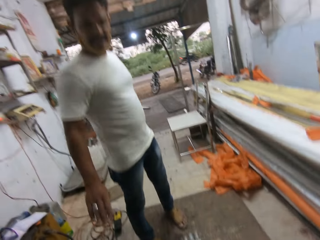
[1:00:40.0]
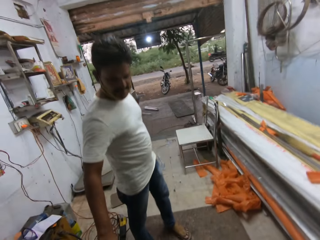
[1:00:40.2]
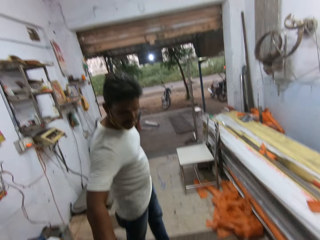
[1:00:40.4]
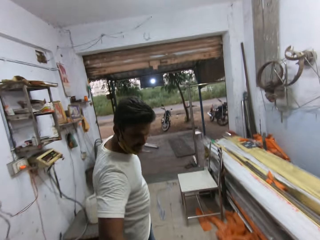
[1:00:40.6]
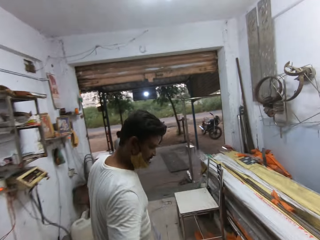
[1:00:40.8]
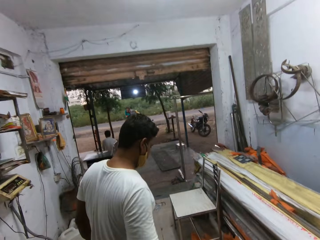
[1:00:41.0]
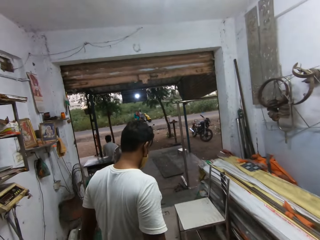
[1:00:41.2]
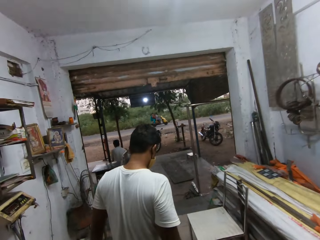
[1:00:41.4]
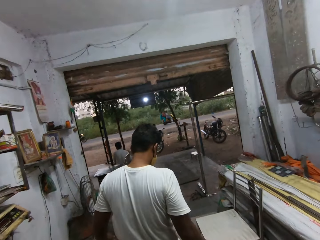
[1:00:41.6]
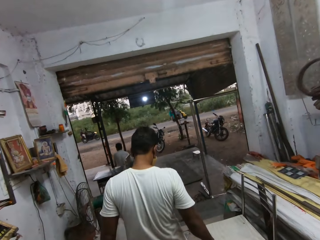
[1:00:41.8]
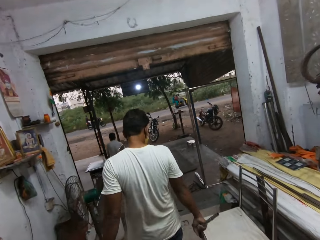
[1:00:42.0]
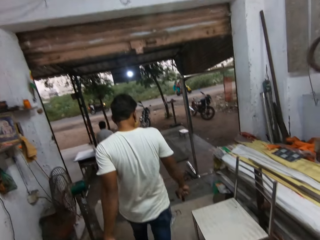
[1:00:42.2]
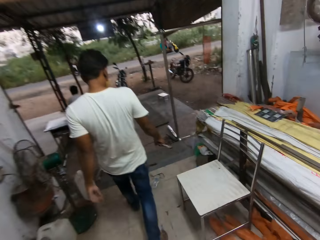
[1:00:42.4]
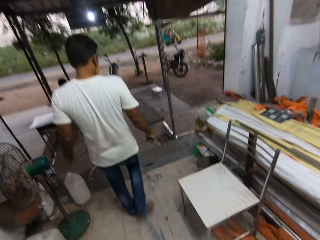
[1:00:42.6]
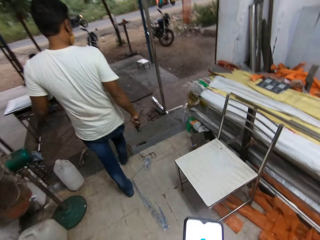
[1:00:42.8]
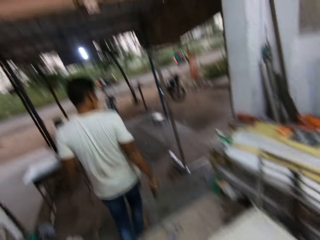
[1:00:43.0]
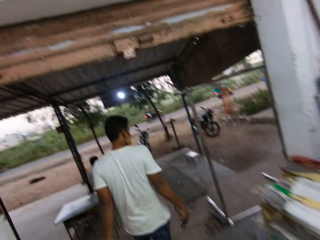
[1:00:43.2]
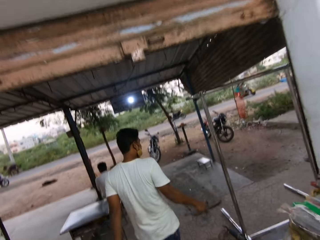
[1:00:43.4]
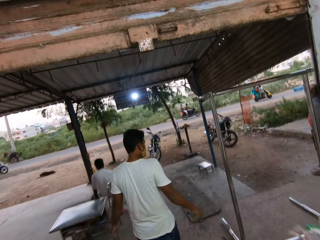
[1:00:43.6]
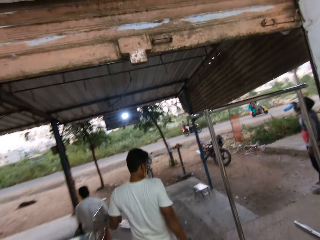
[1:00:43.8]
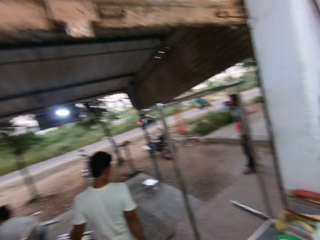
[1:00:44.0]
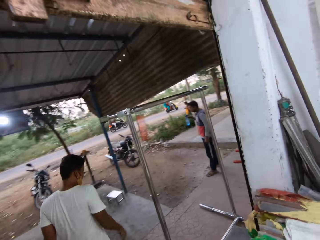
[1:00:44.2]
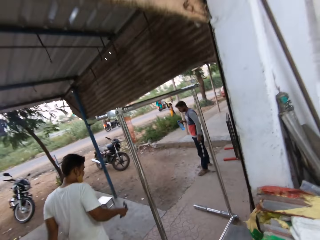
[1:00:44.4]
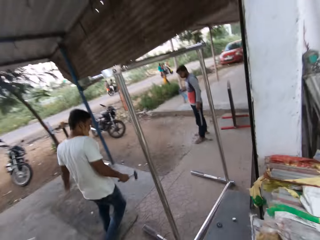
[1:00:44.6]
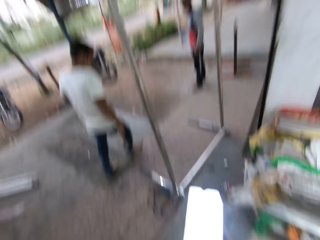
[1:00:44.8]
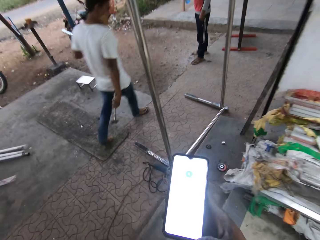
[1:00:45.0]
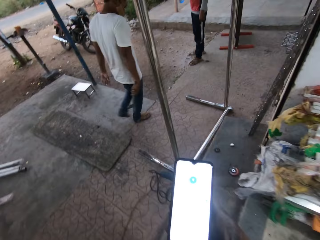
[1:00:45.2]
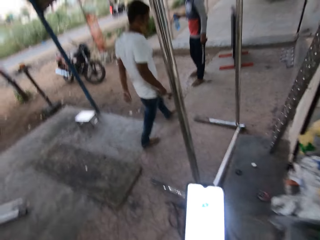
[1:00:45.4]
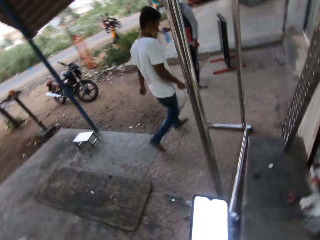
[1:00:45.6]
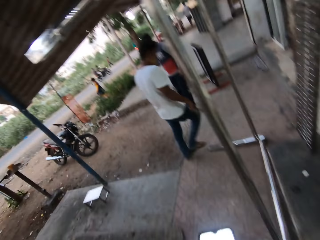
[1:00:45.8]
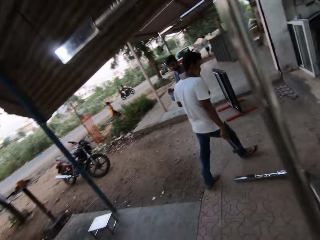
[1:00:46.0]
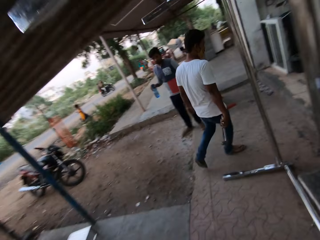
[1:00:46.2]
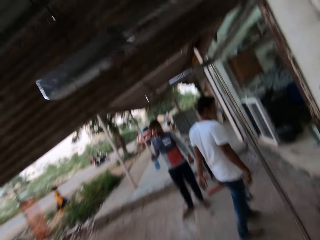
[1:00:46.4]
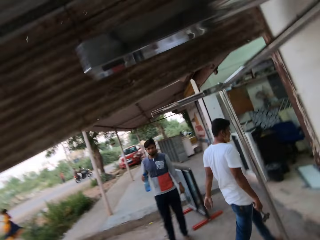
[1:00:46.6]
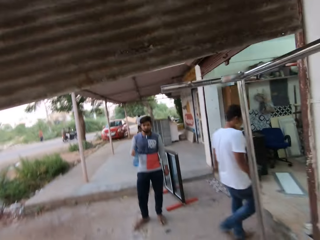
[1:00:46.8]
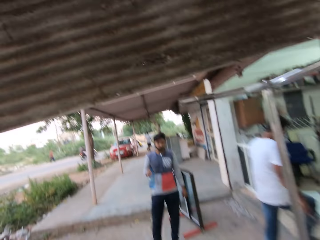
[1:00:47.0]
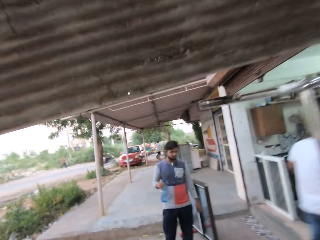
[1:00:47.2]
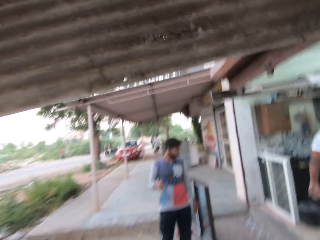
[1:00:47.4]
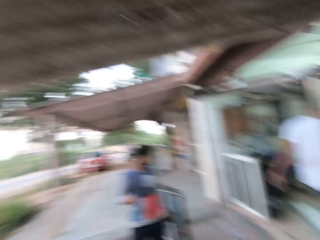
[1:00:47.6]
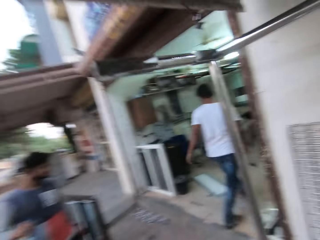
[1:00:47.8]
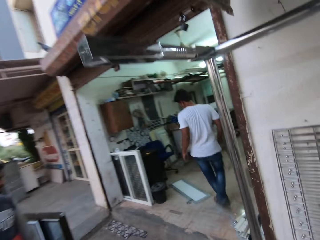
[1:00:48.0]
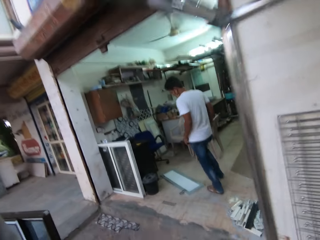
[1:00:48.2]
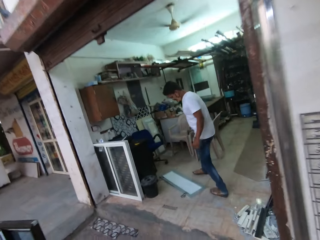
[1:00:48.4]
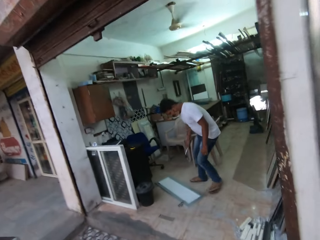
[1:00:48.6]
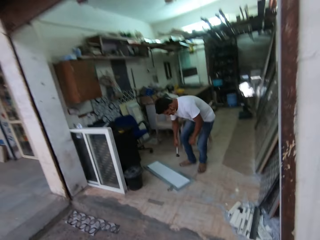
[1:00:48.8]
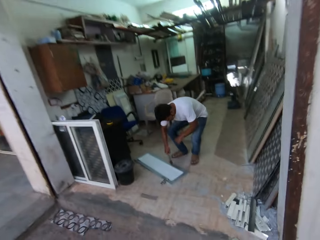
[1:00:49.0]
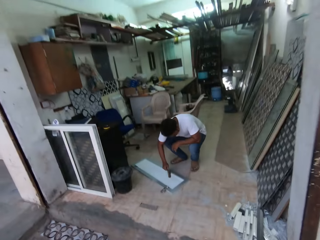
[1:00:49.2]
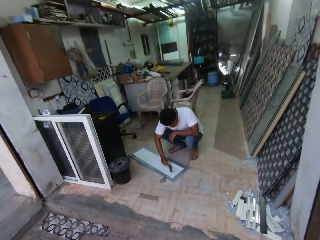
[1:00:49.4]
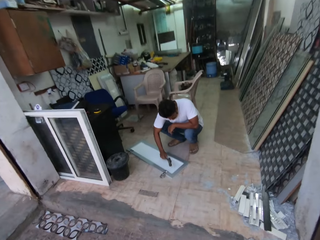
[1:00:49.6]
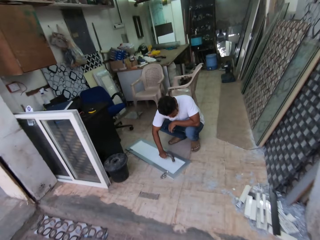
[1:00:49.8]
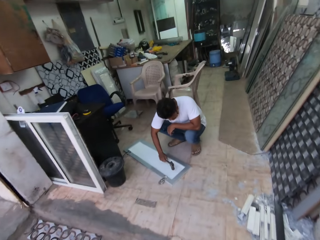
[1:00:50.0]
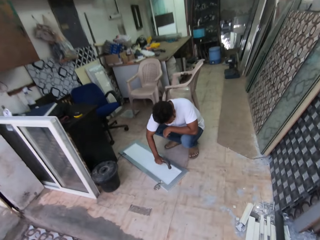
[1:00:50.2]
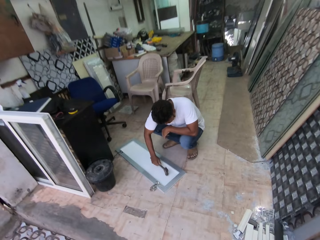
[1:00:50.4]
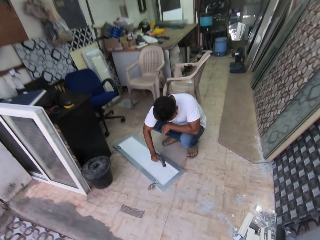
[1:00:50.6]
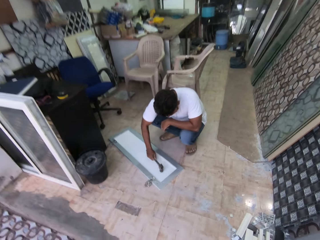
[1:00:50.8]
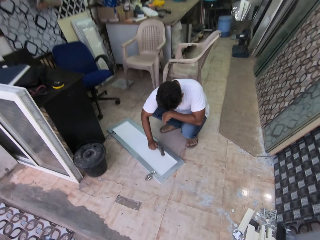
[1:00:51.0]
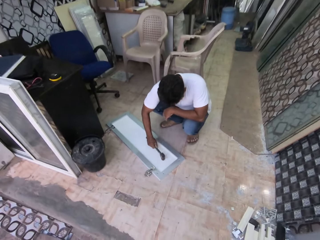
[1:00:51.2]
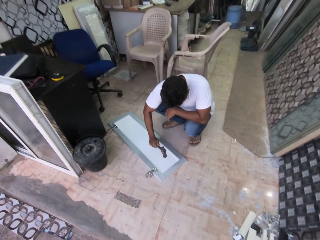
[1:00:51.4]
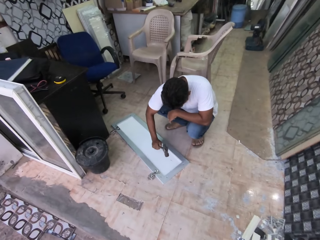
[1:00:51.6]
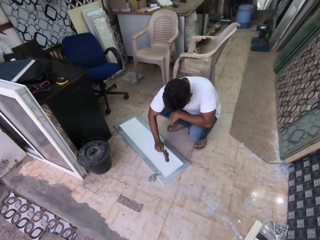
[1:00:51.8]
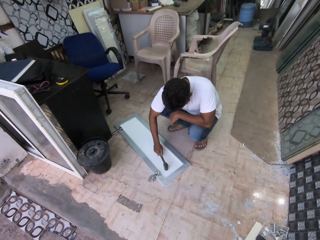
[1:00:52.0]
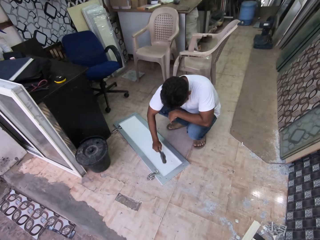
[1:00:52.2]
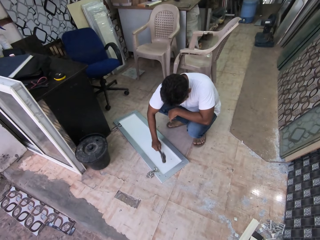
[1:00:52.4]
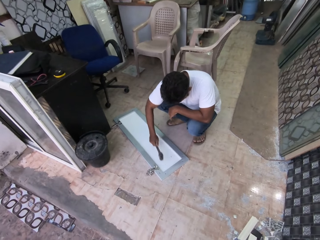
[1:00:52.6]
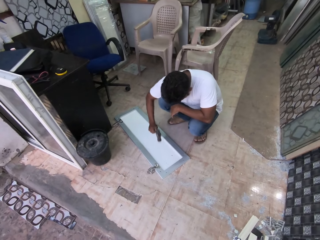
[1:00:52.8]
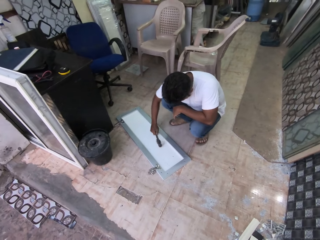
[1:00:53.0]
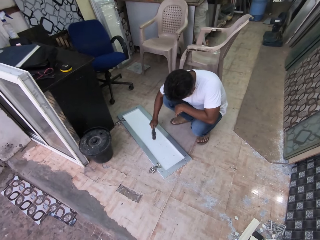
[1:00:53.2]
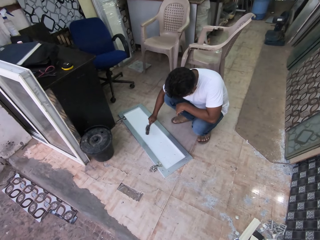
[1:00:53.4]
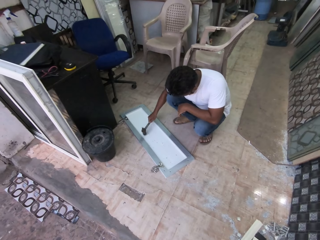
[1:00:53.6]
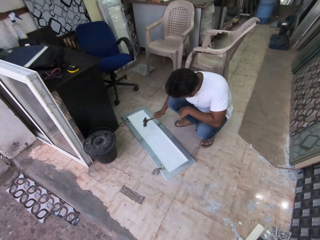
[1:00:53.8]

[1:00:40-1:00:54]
The man holds a hammer in his right hand. The camera wearer holds the phone in his right hand. He walks out of the workshop. He operates the phone with his right hand. Another man holds a bottled water in his right hand. The first man enters the workshop. He hits a steel frame with the hammer in his right hand.

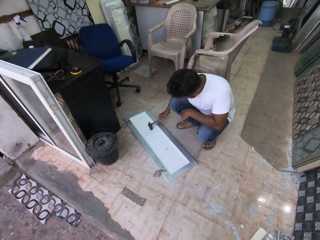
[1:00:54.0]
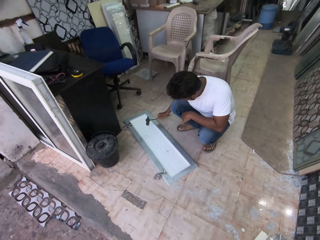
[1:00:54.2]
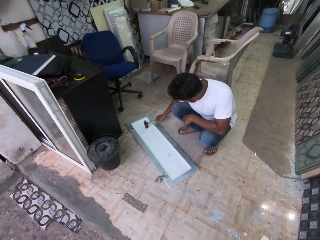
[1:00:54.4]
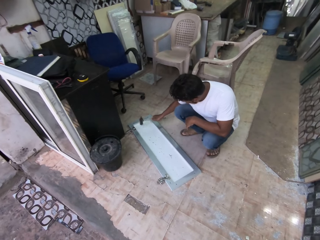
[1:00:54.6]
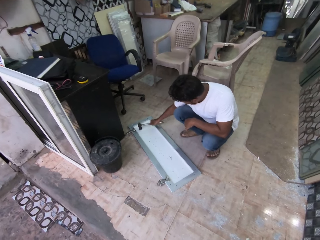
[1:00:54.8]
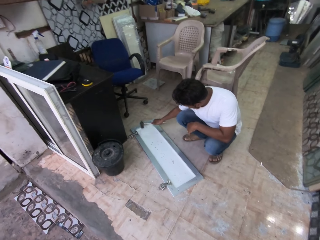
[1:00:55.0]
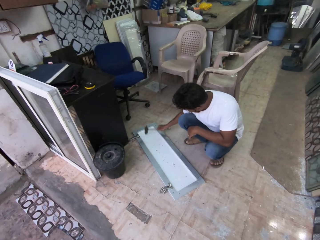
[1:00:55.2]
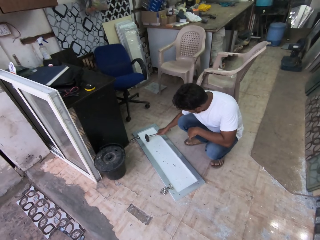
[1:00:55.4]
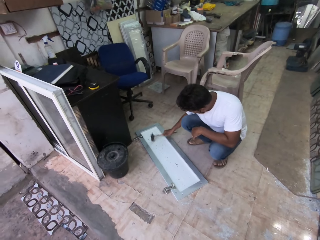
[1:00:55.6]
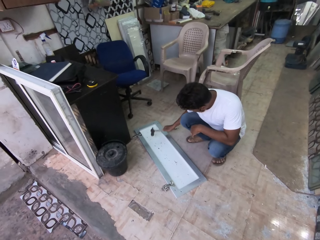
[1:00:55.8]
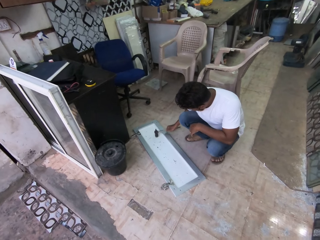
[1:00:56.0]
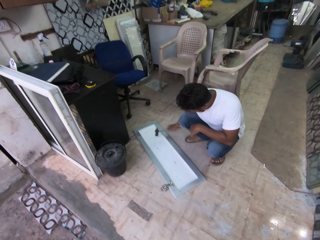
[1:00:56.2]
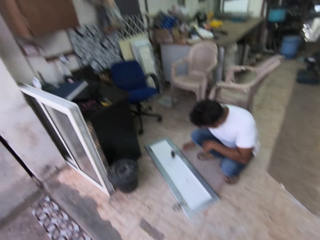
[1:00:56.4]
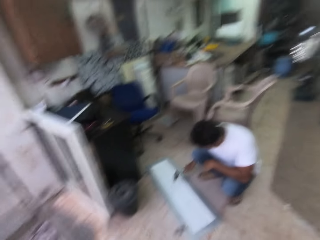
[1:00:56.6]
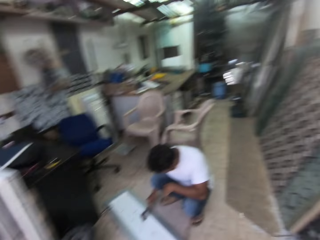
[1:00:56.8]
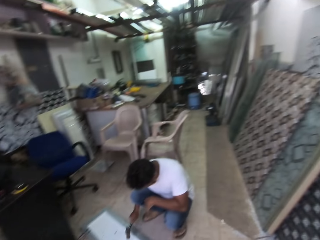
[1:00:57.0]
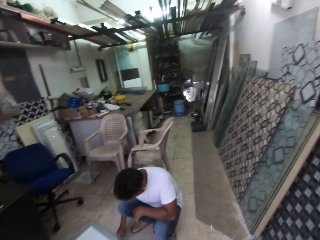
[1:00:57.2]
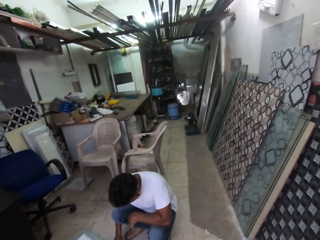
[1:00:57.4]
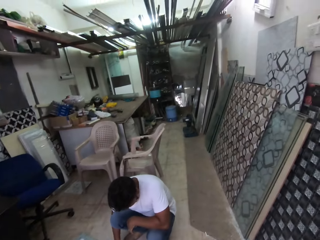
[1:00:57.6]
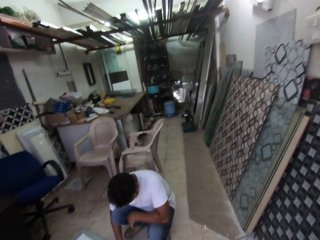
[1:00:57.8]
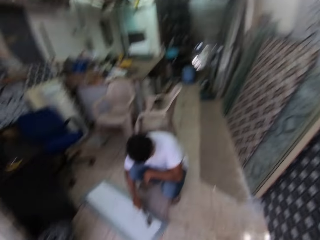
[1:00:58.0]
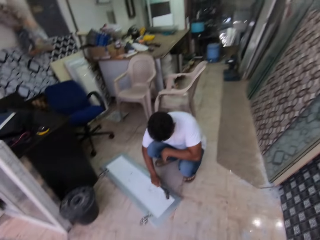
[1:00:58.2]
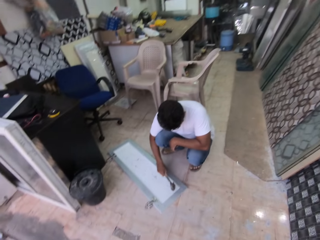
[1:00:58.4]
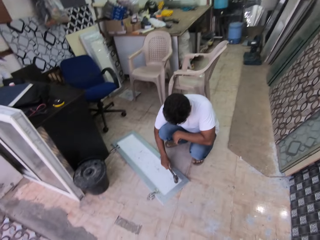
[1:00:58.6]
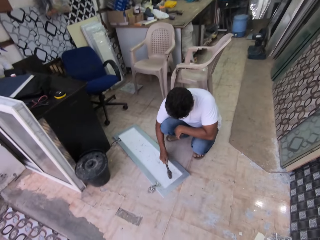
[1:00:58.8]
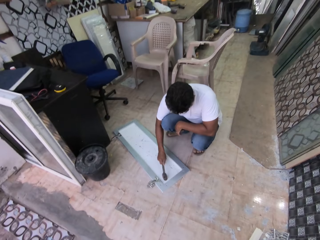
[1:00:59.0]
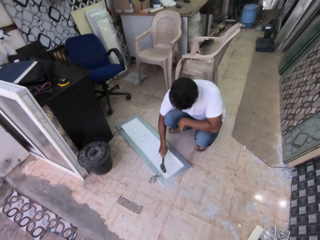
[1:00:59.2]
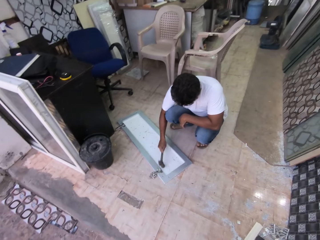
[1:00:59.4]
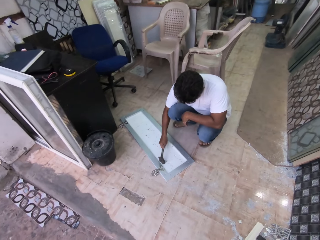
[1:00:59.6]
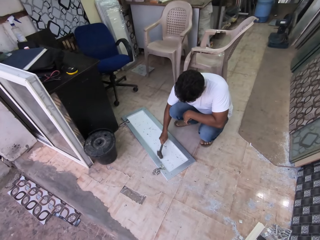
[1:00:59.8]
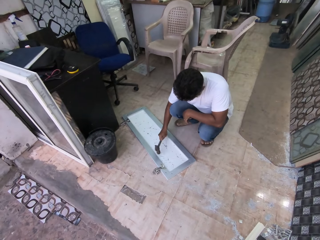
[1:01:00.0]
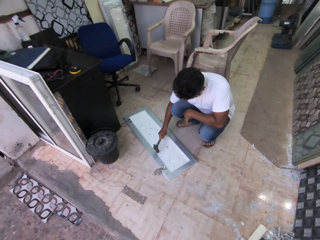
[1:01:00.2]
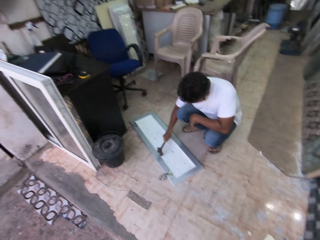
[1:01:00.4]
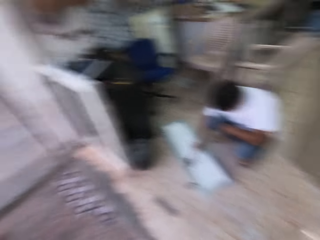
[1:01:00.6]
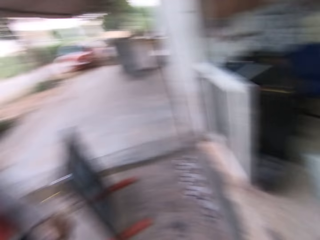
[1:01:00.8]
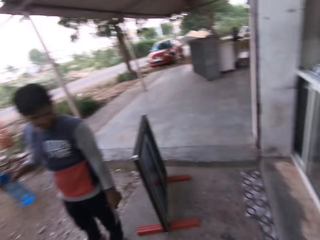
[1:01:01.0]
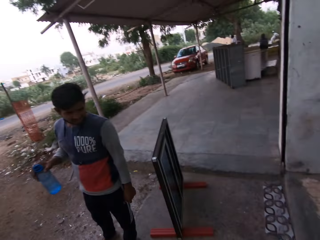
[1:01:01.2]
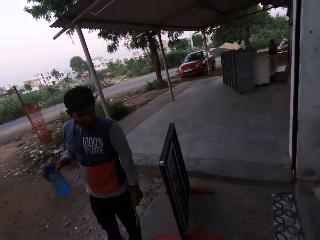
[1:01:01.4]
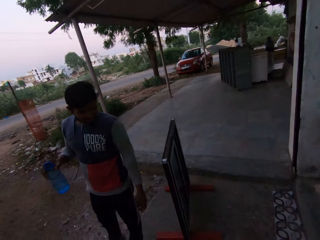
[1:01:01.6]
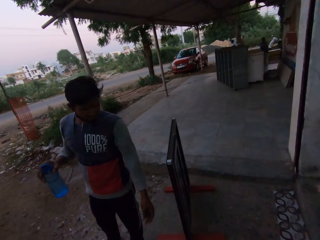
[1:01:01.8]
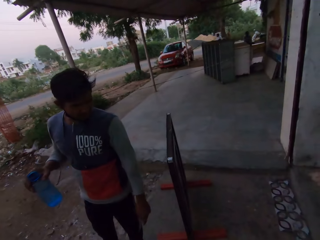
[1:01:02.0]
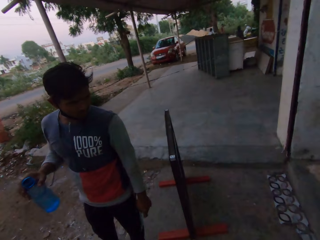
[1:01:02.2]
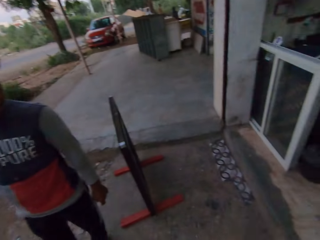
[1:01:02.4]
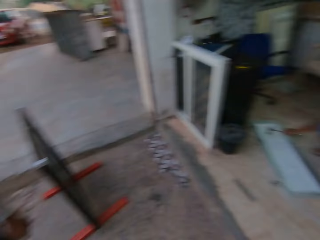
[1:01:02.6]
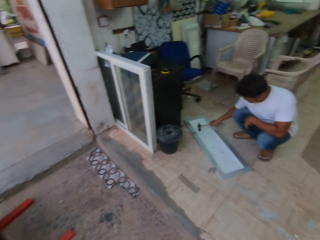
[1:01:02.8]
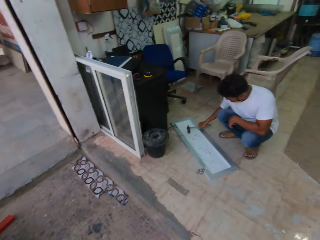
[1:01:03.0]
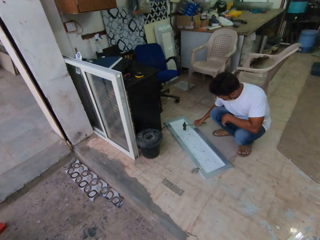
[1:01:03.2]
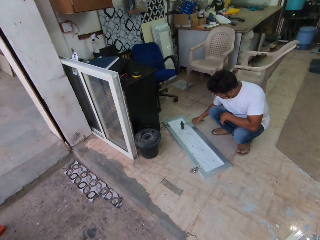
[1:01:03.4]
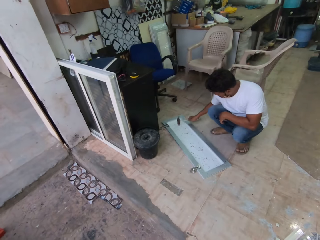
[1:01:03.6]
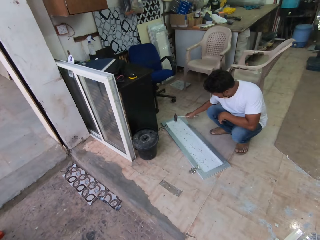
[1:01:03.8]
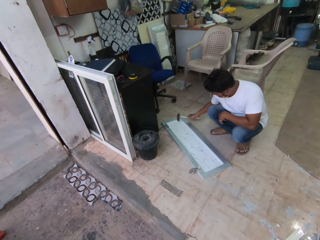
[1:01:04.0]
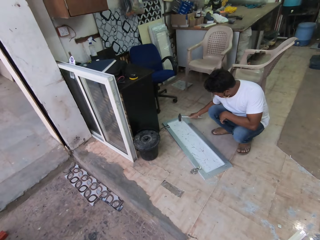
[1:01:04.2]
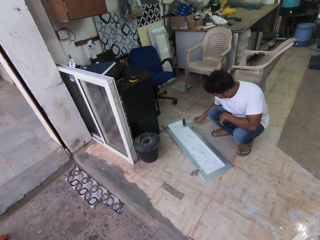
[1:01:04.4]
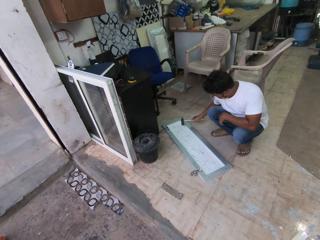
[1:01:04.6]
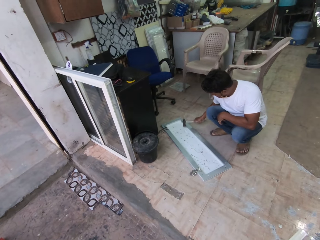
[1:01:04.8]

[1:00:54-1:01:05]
The camera wearer looks around. They converse with the man.
